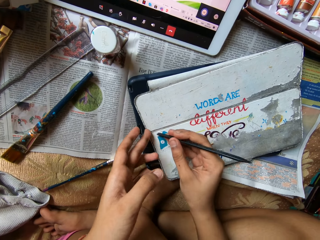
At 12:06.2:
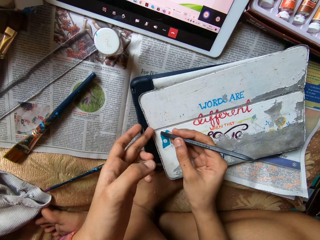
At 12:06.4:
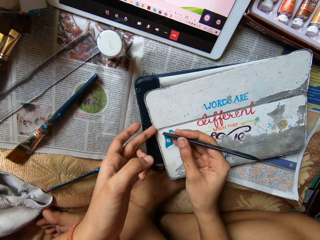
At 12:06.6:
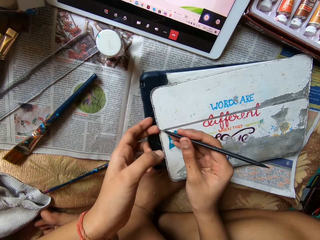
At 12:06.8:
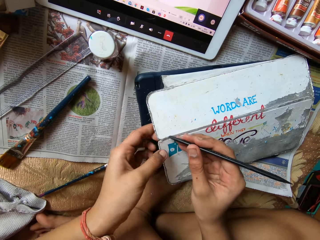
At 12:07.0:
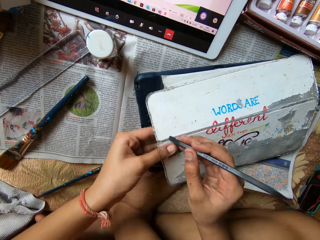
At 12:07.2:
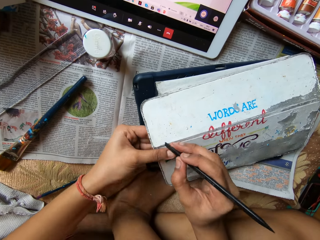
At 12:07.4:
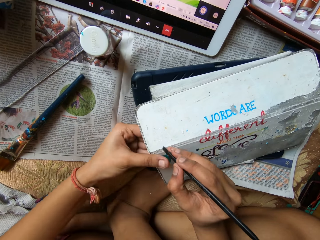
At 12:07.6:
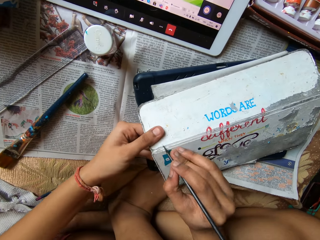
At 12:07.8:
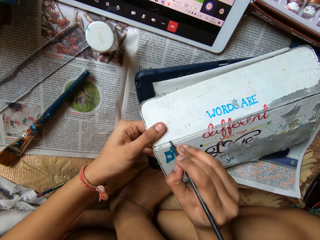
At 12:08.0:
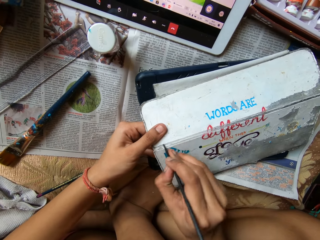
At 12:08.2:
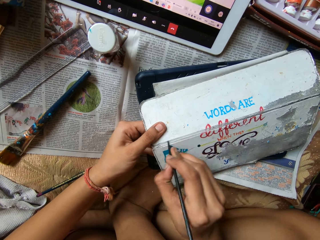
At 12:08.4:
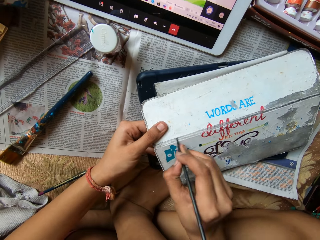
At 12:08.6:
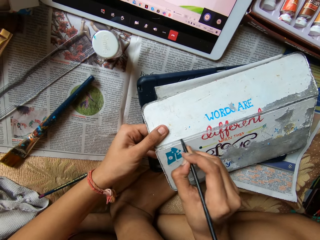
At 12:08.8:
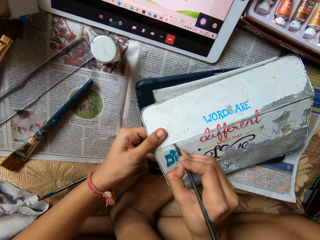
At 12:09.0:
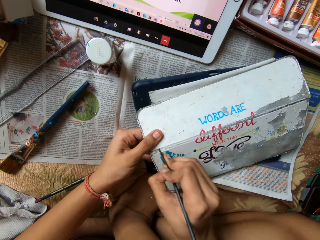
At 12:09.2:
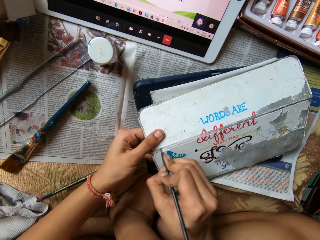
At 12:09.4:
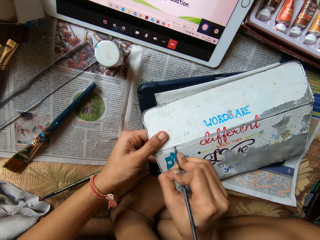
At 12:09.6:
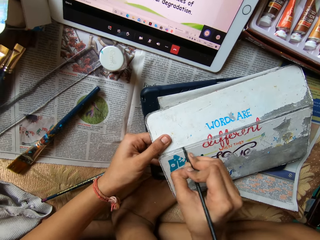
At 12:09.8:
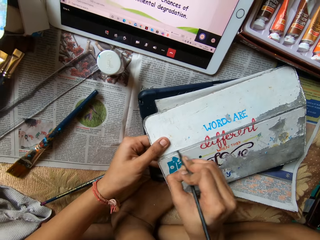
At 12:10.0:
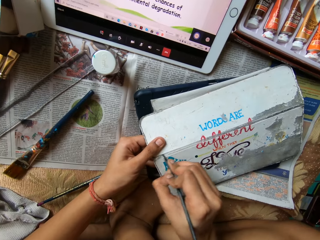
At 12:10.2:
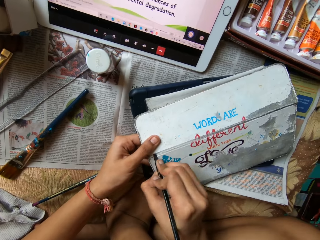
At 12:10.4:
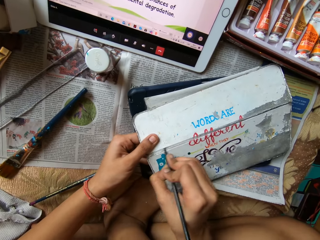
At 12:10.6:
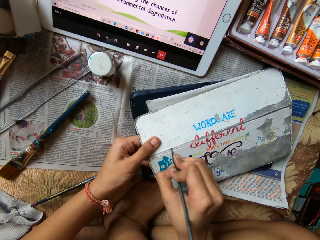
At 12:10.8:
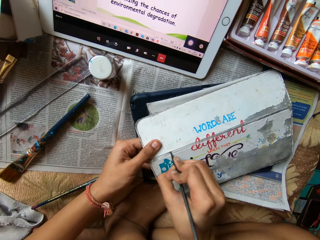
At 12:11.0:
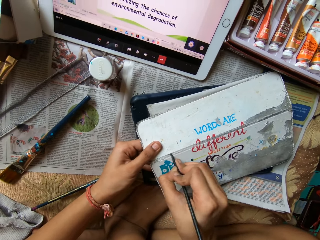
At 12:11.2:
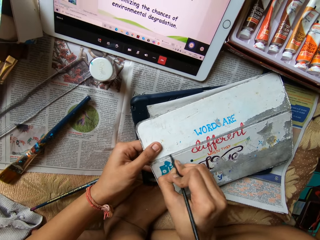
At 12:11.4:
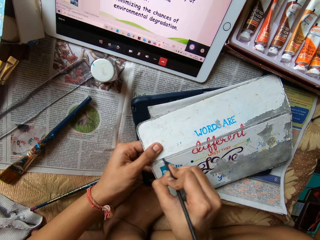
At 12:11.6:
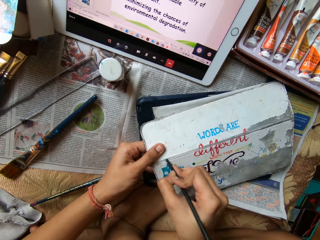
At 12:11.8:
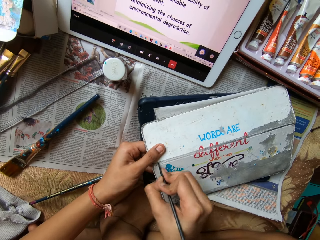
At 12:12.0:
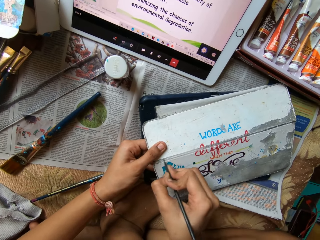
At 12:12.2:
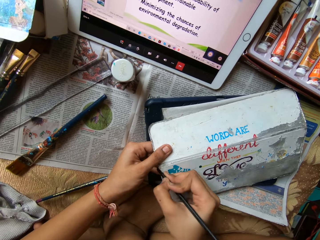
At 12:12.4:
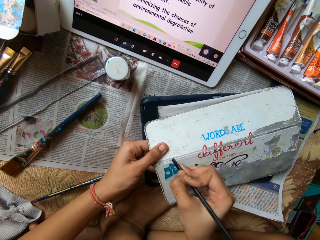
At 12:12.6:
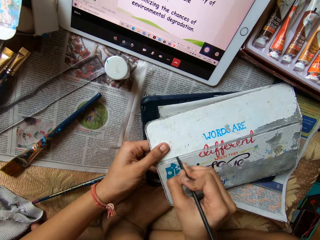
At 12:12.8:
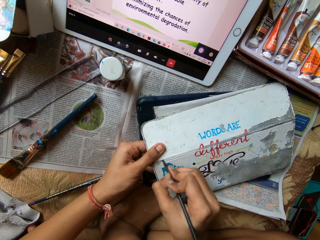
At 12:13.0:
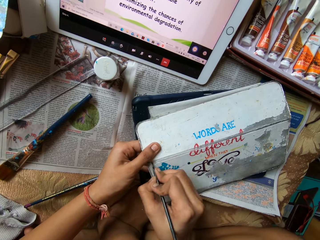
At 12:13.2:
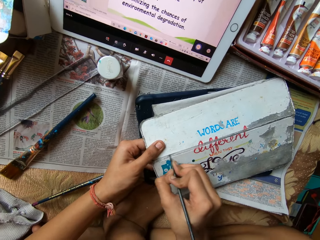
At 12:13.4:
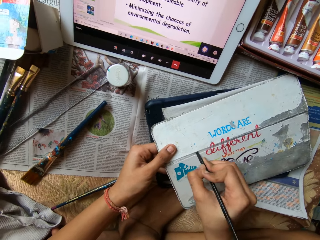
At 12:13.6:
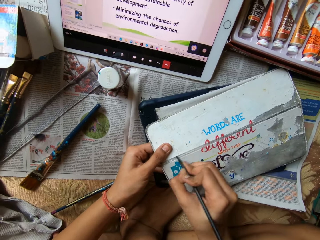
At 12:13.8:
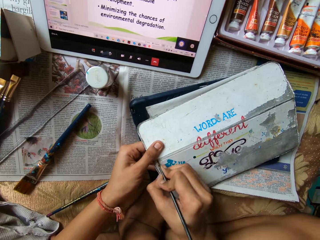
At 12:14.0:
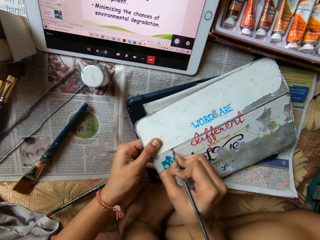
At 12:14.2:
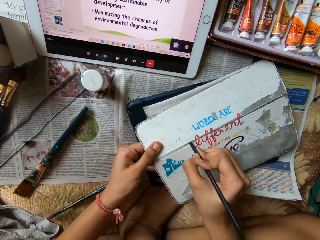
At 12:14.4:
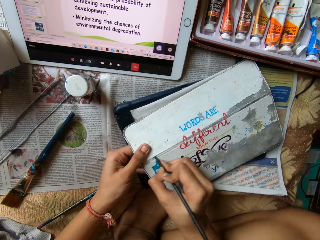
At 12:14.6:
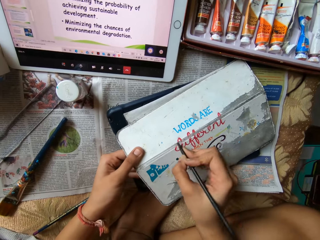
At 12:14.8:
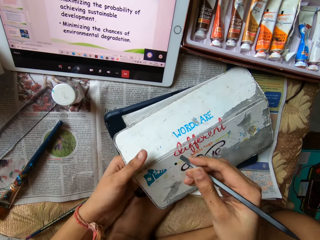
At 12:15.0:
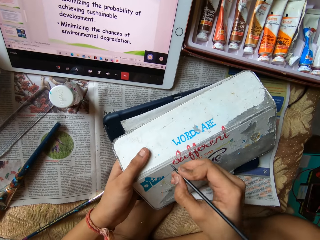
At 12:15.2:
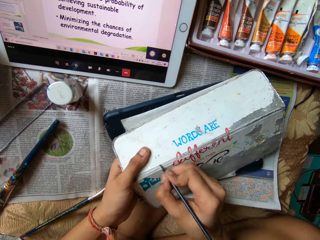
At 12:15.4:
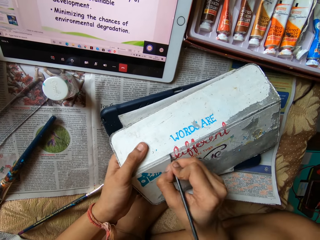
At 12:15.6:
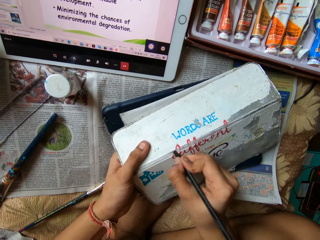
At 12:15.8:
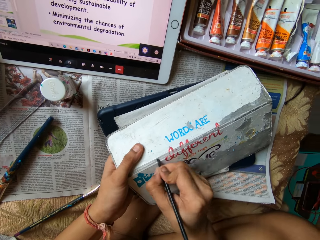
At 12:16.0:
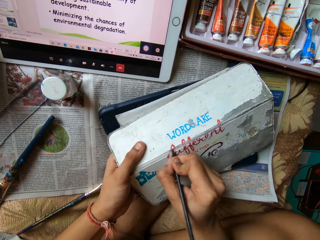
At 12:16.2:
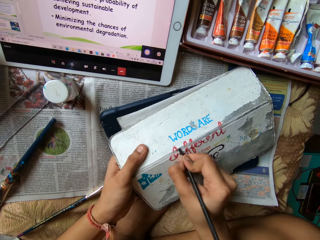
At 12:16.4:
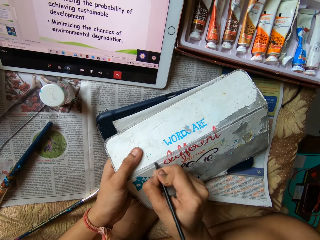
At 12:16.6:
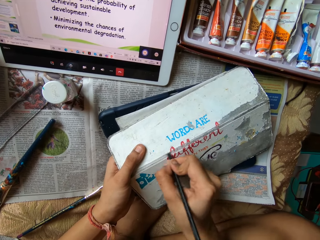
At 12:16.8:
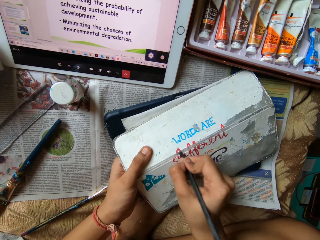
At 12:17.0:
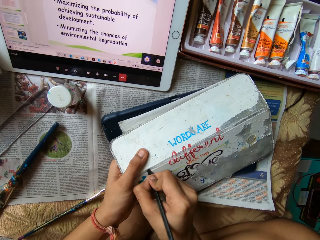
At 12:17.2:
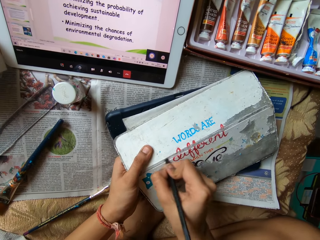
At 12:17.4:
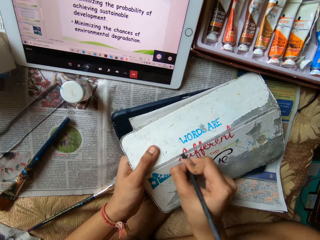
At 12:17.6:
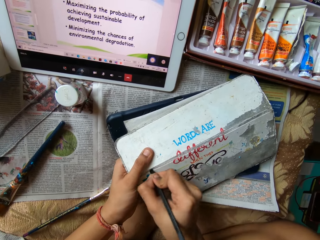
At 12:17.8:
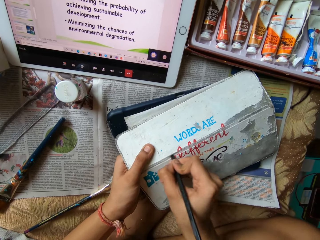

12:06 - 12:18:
The camera wearer opens the tablet case with her left hand. She scrapes the tablet case with the file in her right hand.

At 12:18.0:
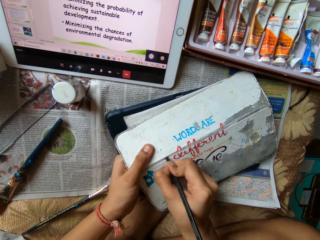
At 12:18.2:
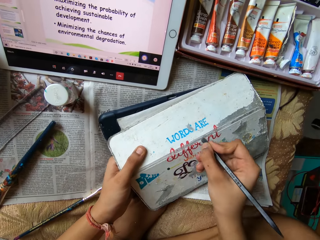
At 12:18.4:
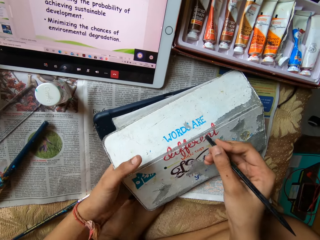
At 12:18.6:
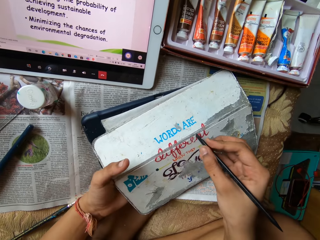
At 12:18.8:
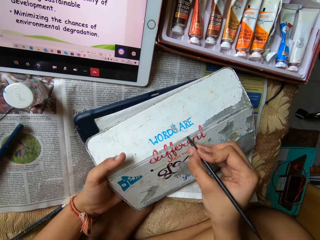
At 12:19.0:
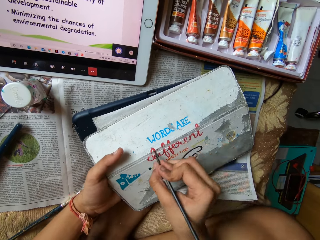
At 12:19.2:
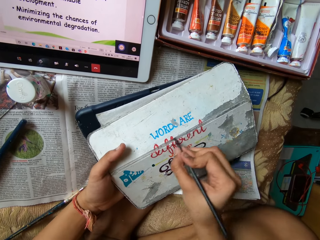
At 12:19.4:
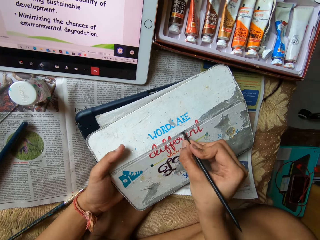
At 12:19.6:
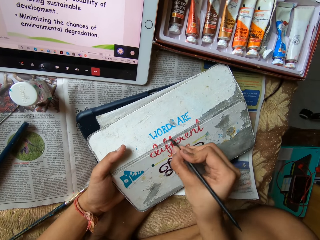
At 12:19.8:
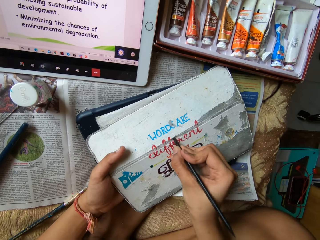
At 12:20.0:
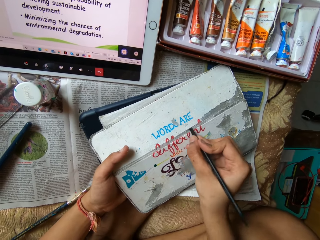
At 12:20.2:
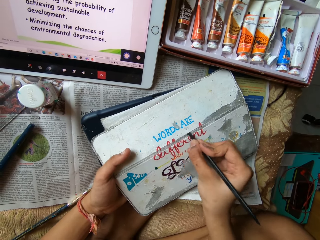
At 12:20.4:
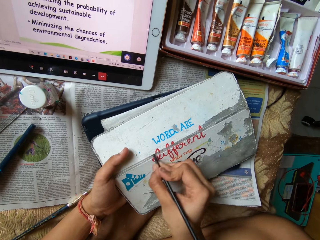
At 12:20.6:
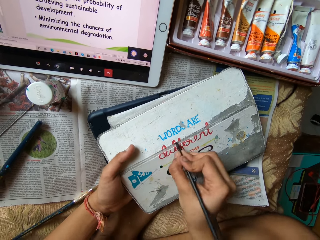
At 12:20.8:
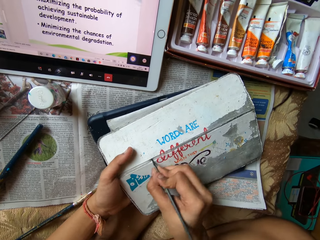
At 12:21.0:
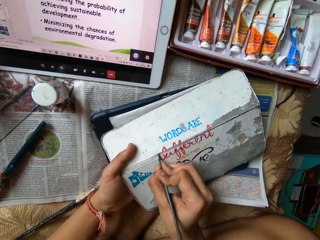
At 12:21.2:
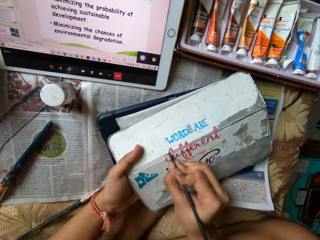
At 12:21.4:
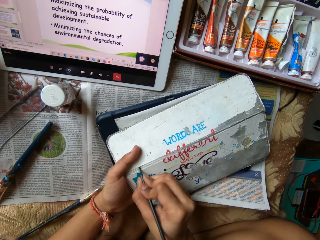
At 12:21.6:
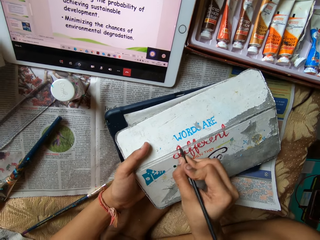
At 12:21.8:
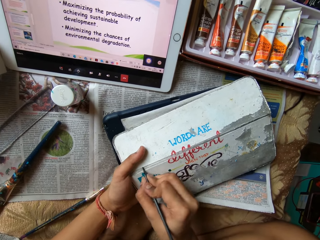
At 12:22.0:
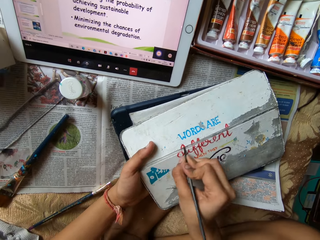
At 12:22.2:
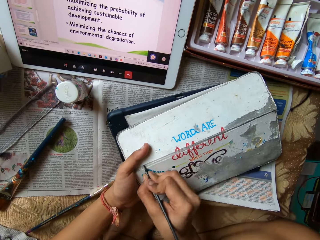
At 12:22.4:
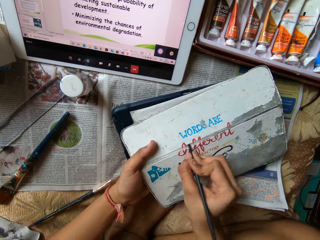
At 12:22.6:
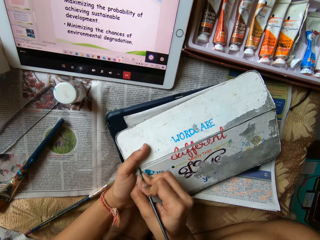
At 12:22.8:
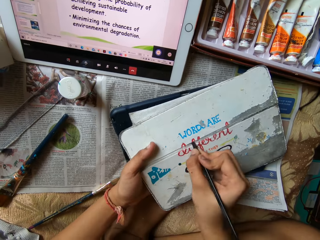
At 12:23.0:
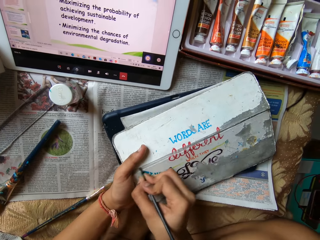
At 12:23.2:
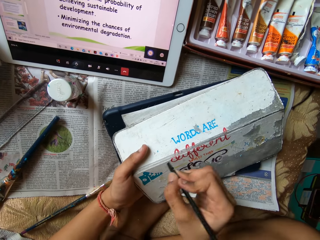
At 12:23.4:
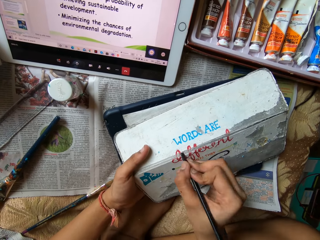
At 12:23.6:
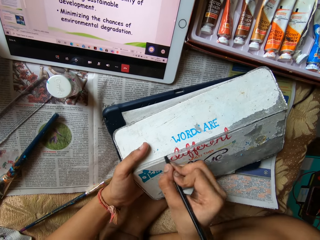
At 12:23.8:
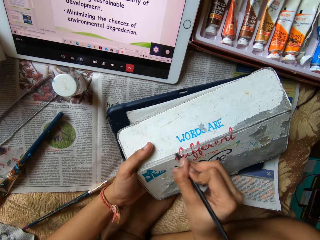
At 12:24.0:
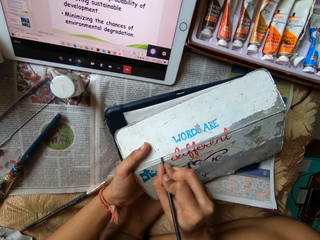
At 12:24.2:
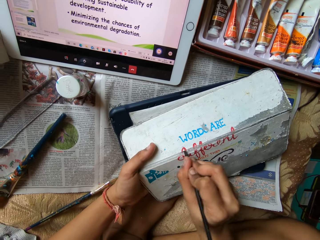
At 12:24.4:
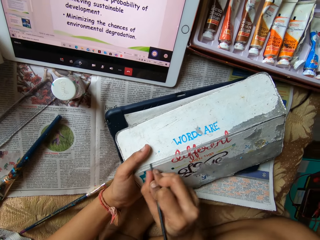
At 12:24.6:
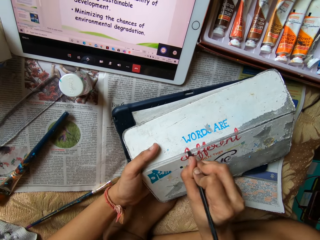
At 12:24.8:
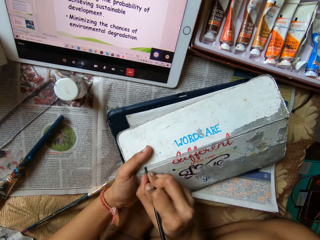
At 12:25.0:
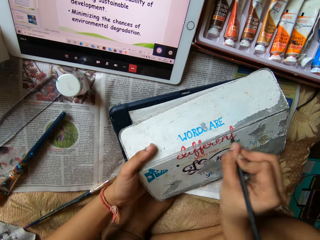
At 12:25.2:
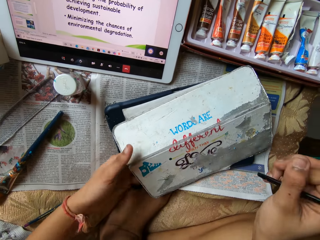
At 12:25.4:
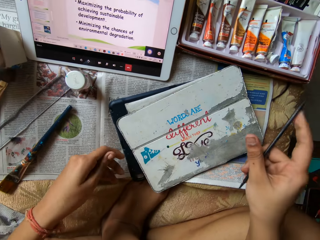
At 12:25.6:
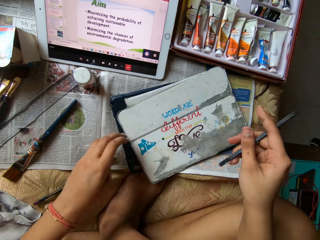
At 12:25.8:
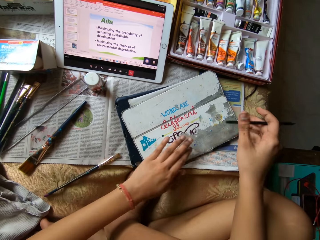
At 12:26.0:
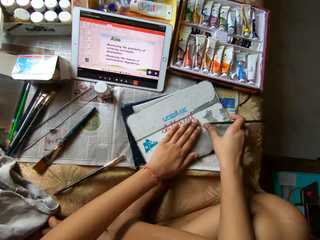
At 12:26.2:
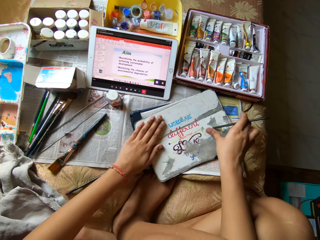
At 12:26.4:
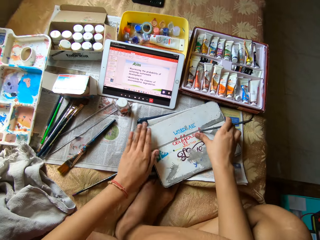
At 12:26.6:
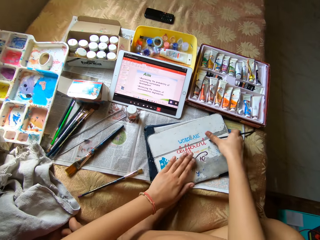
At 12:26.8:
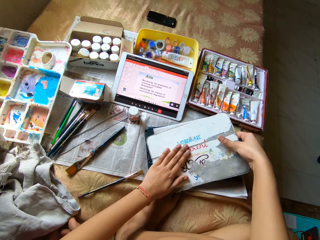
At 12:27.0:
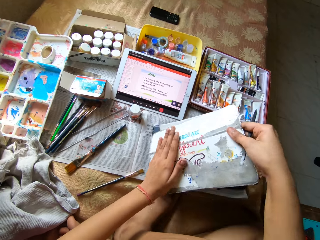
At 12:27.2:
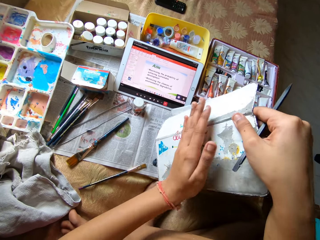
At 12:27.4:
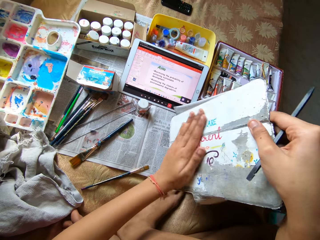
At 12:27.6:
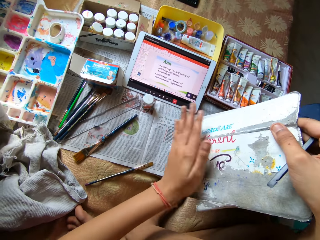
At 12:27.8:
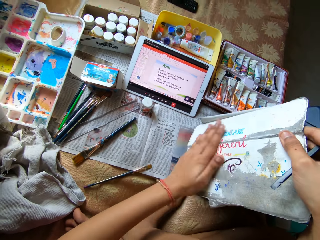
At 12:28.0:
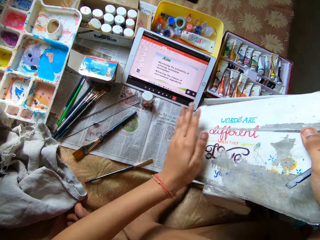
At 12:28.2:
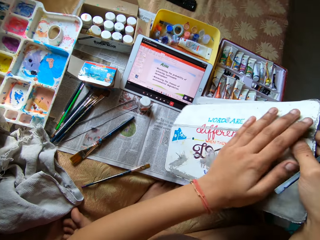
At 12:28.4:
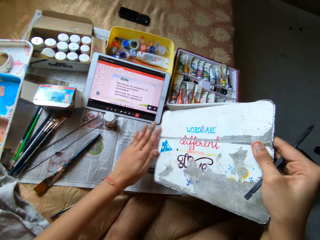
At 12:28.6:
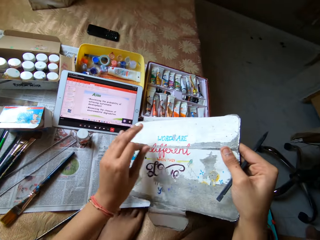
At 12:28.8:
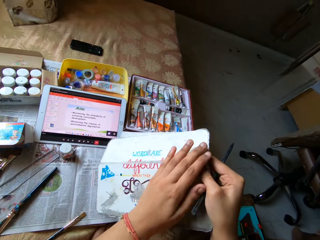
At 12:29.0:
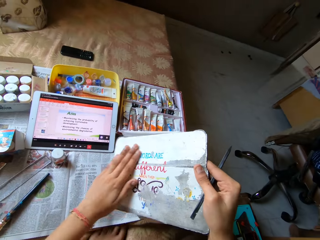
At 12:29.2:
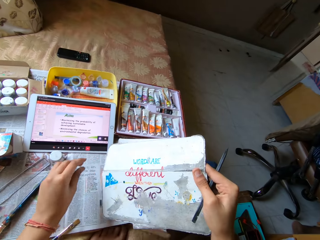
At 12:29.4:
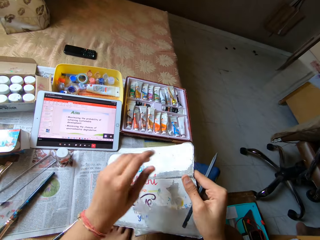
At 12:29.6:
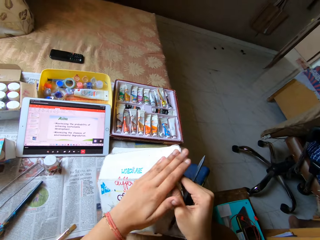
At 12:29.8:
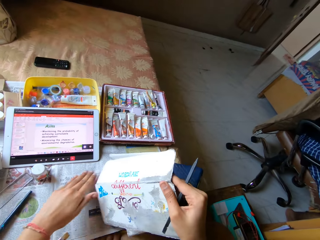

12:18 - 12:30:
The camera wearer closes the tablet case with her left hand. She wipes the tablet case with her left hand. She picks up the tablet case from the bed with her right hand.
